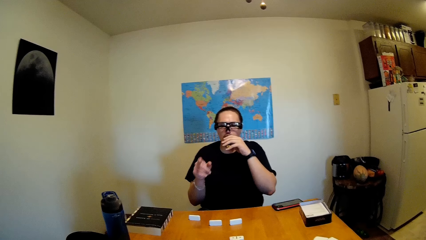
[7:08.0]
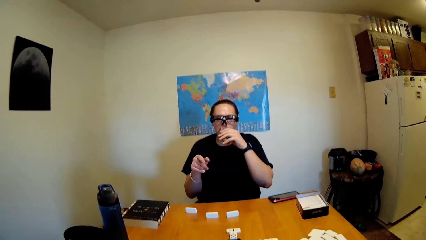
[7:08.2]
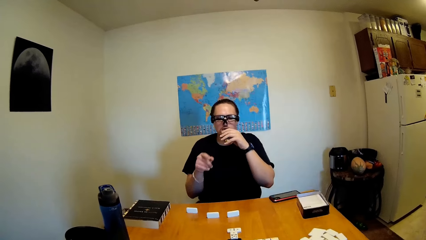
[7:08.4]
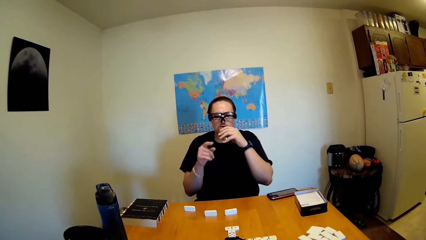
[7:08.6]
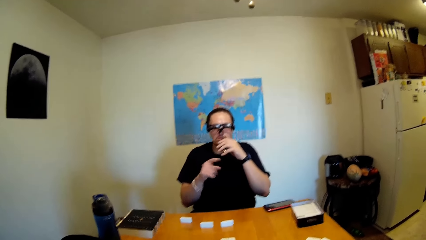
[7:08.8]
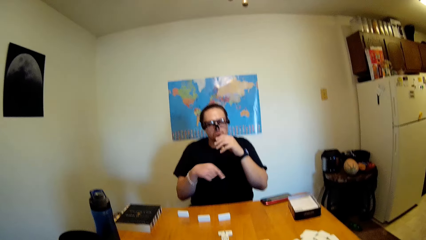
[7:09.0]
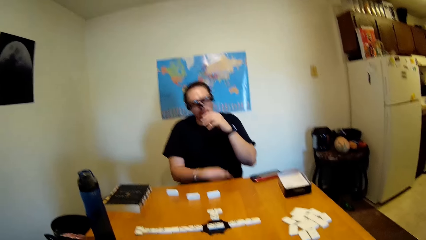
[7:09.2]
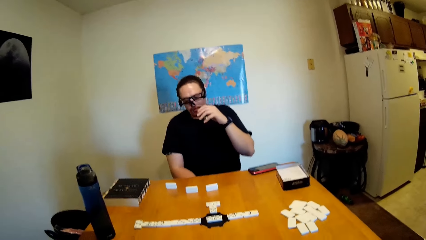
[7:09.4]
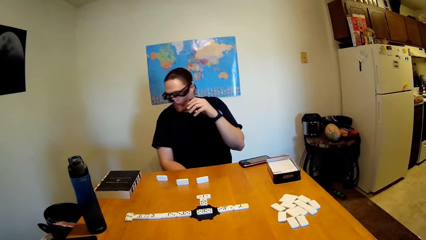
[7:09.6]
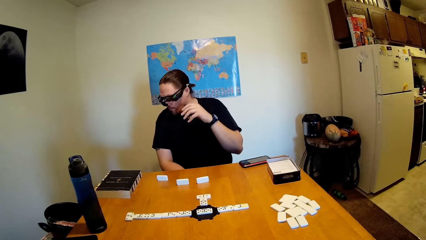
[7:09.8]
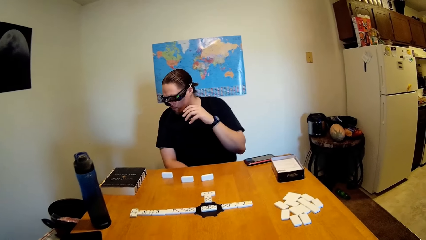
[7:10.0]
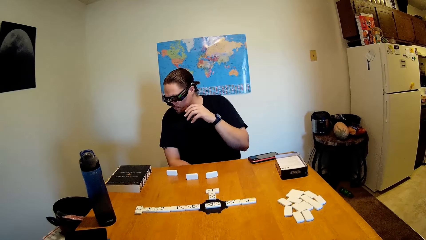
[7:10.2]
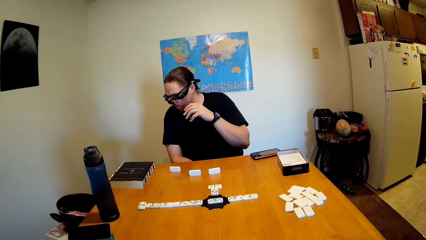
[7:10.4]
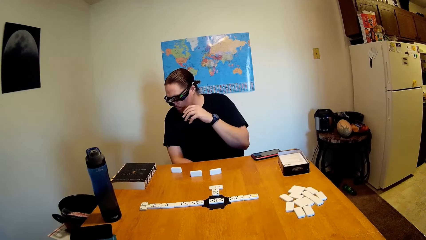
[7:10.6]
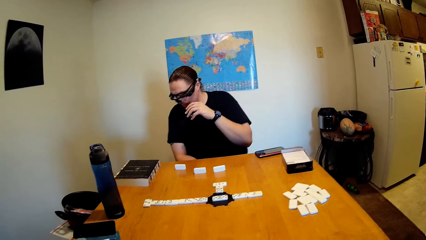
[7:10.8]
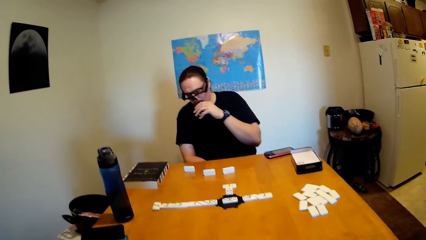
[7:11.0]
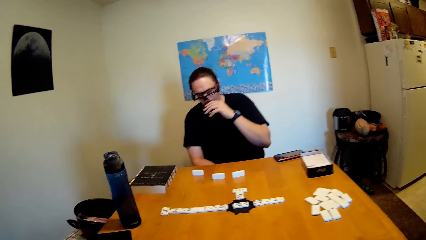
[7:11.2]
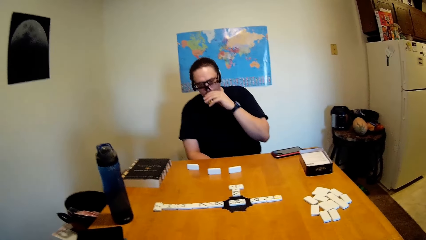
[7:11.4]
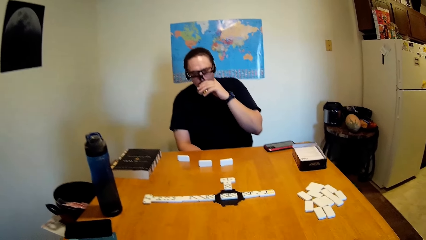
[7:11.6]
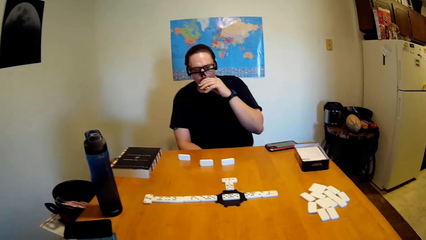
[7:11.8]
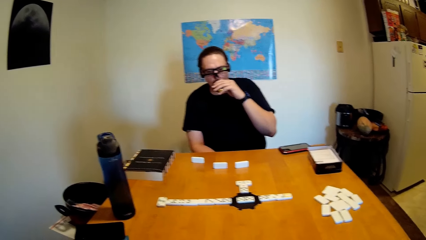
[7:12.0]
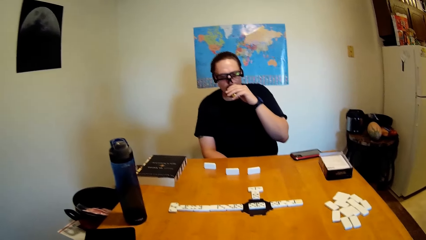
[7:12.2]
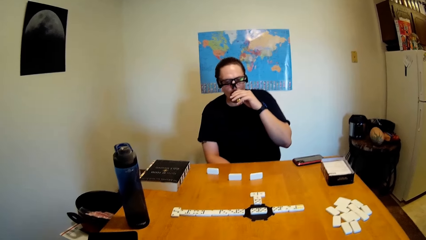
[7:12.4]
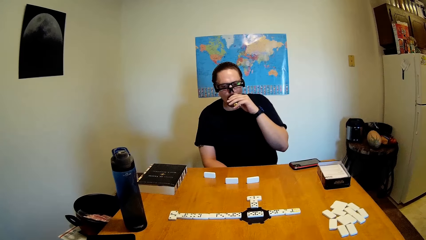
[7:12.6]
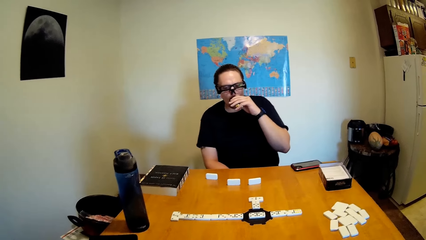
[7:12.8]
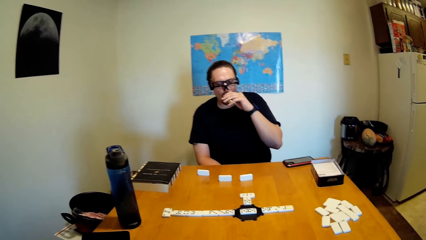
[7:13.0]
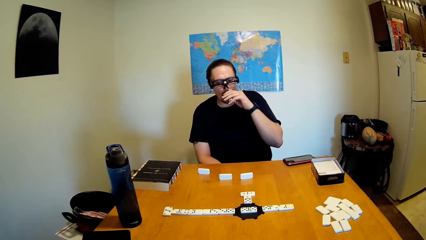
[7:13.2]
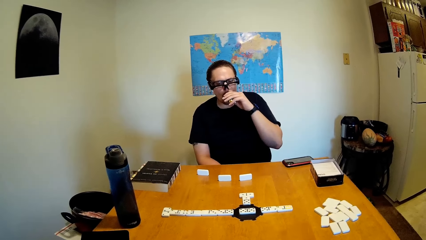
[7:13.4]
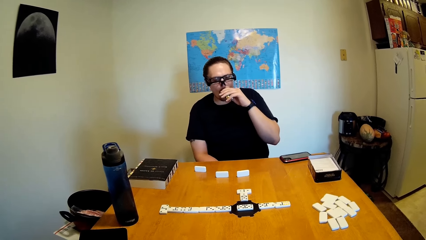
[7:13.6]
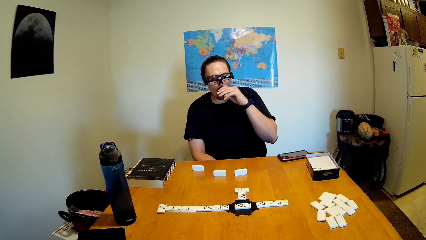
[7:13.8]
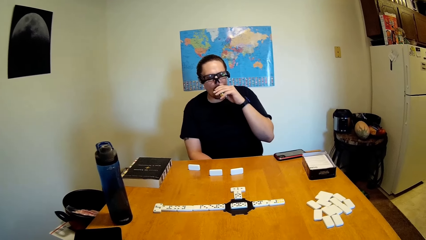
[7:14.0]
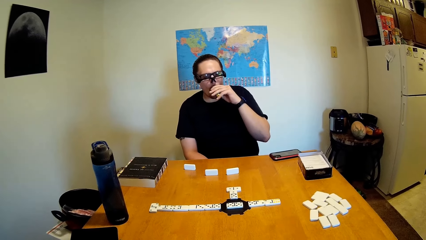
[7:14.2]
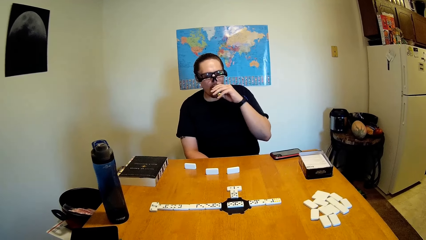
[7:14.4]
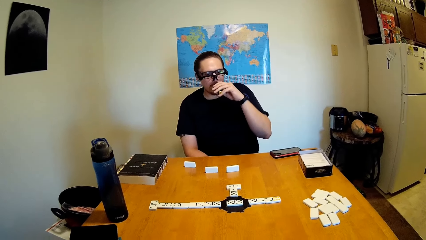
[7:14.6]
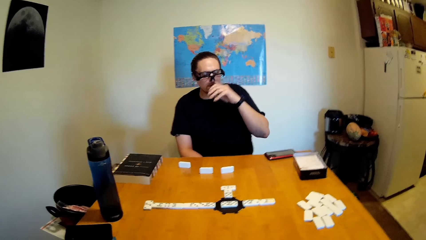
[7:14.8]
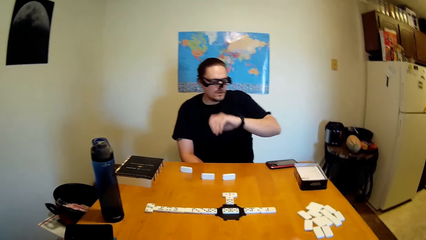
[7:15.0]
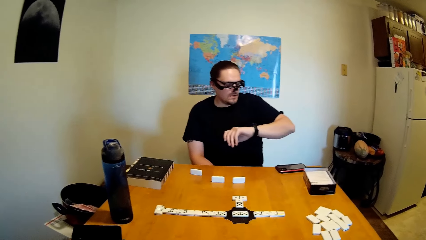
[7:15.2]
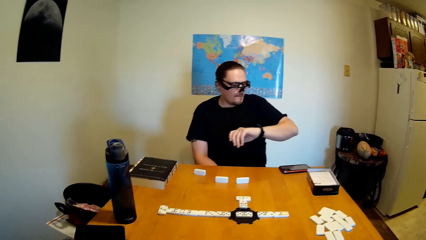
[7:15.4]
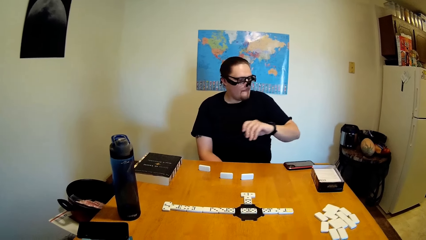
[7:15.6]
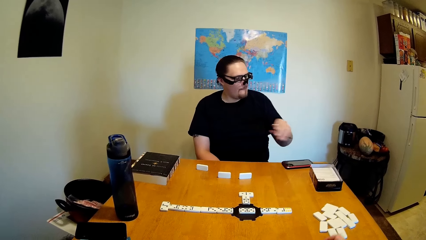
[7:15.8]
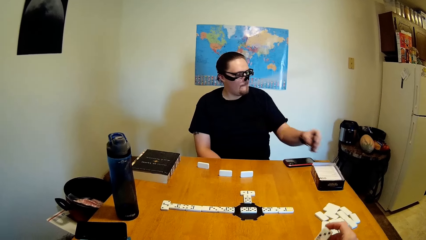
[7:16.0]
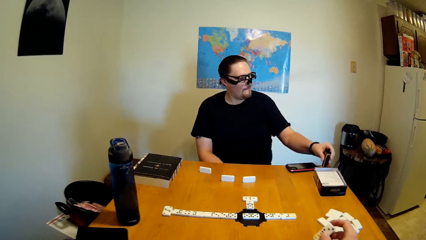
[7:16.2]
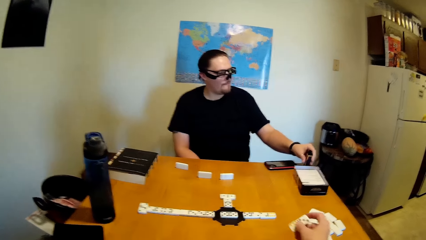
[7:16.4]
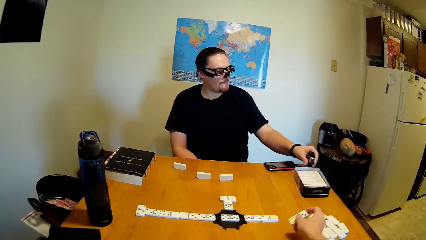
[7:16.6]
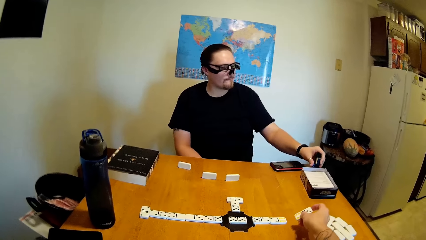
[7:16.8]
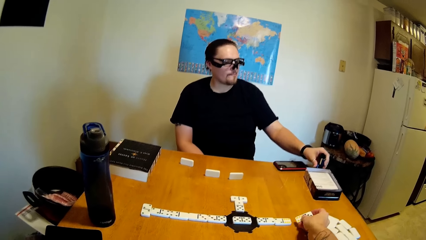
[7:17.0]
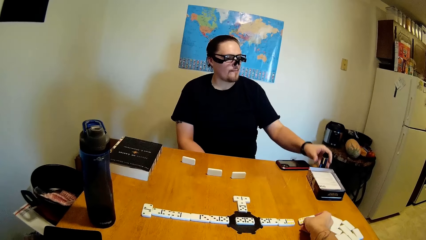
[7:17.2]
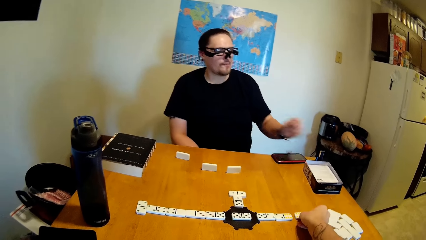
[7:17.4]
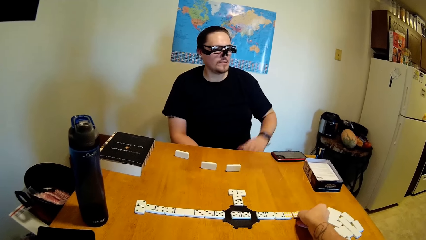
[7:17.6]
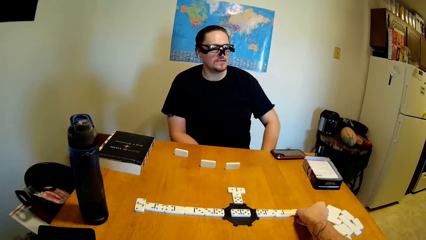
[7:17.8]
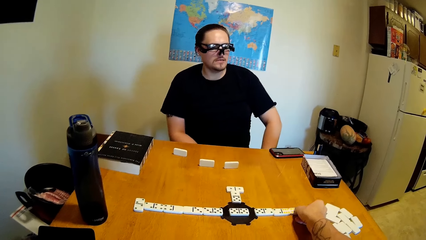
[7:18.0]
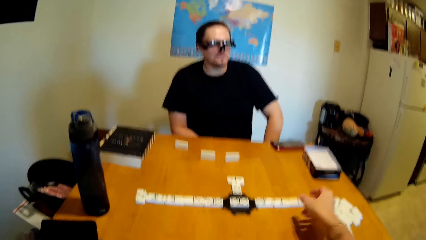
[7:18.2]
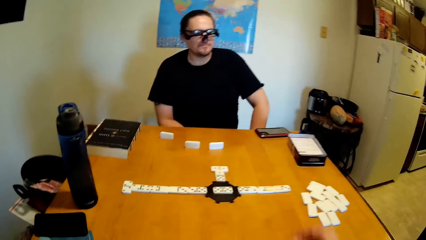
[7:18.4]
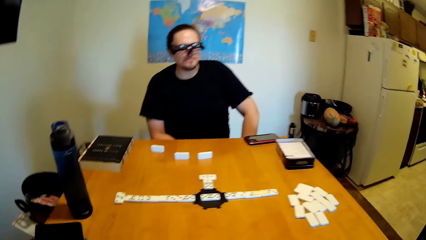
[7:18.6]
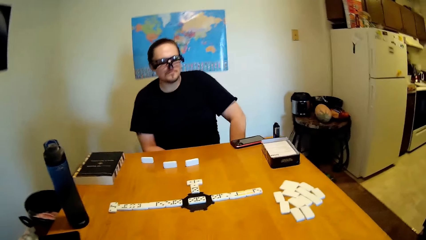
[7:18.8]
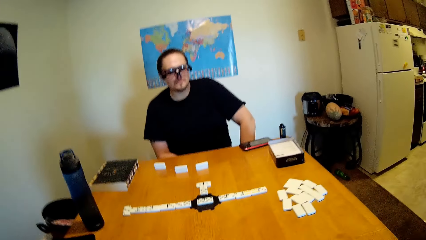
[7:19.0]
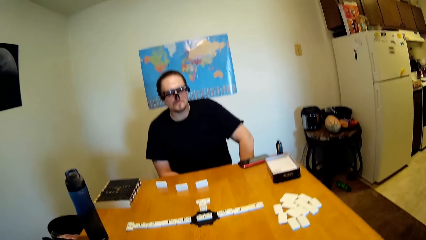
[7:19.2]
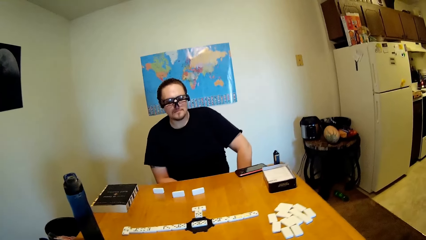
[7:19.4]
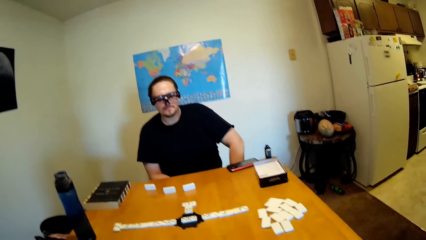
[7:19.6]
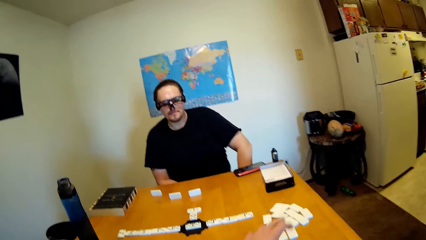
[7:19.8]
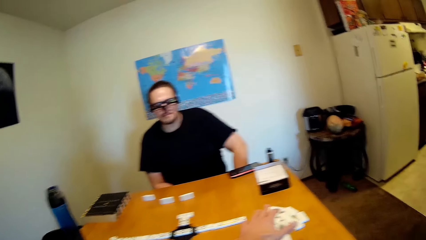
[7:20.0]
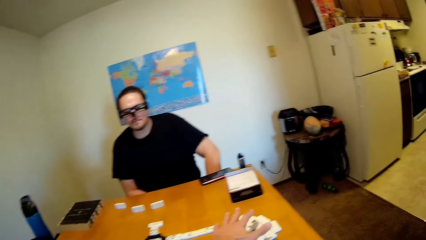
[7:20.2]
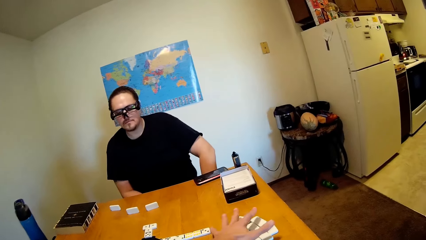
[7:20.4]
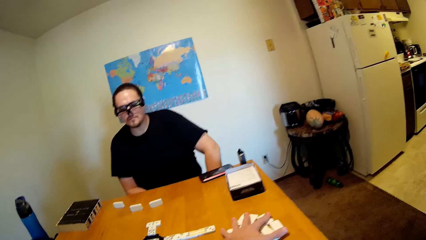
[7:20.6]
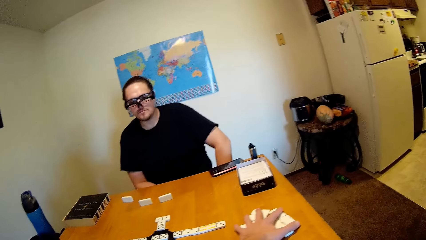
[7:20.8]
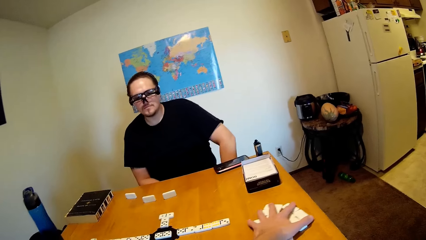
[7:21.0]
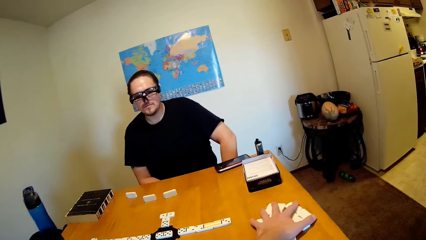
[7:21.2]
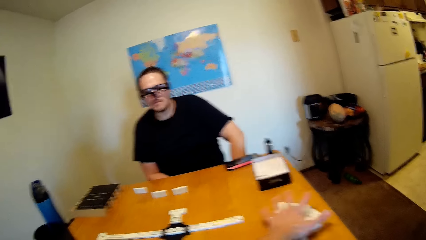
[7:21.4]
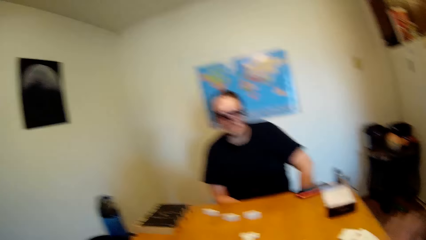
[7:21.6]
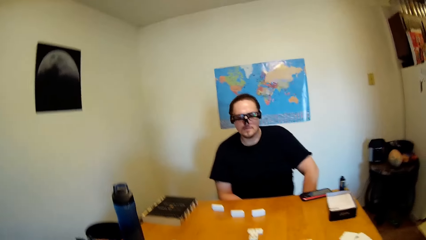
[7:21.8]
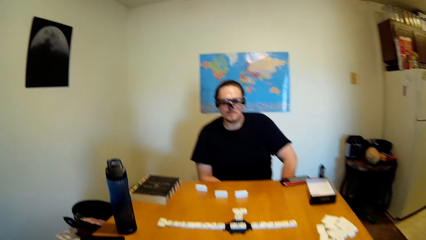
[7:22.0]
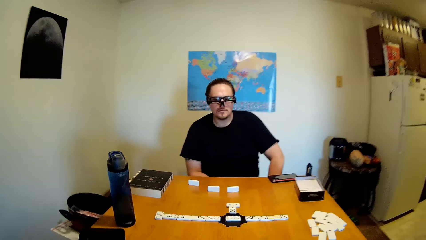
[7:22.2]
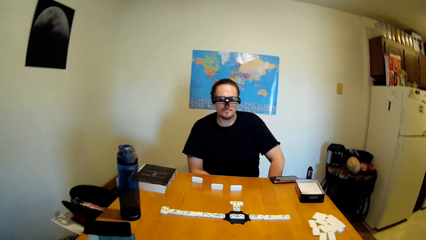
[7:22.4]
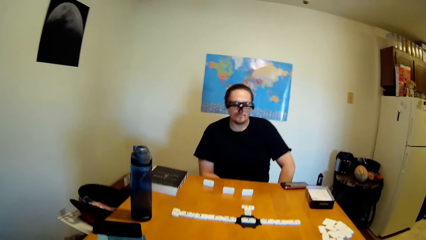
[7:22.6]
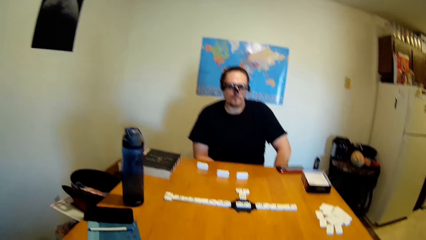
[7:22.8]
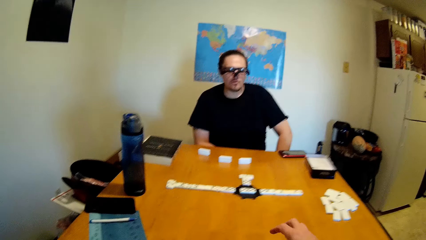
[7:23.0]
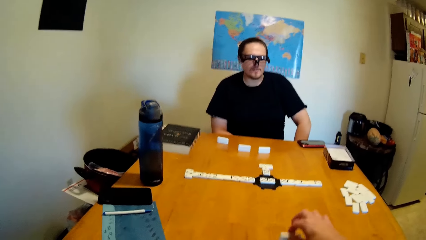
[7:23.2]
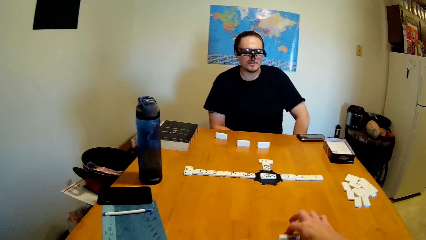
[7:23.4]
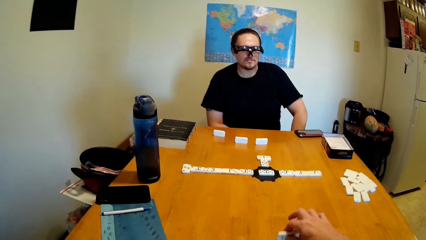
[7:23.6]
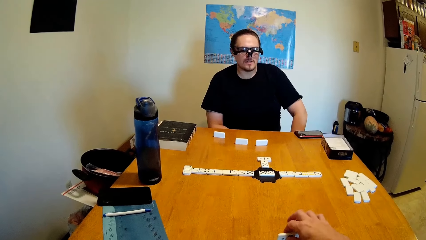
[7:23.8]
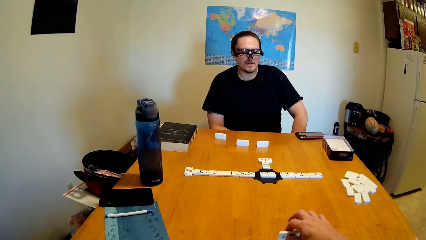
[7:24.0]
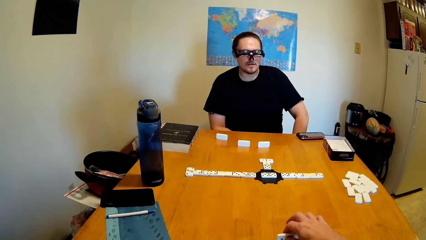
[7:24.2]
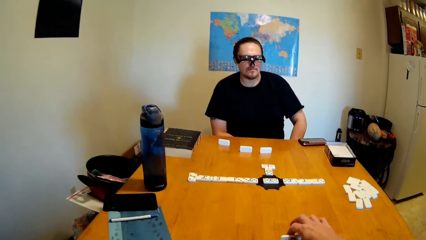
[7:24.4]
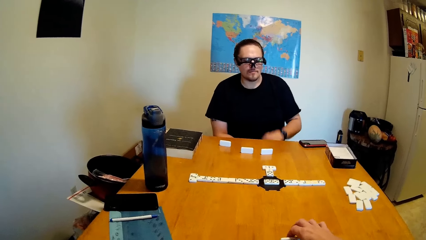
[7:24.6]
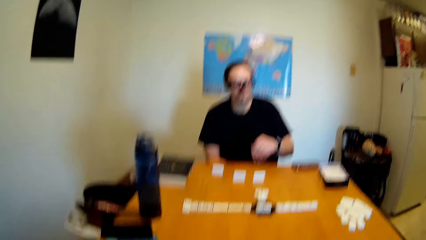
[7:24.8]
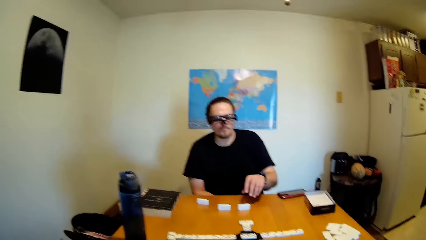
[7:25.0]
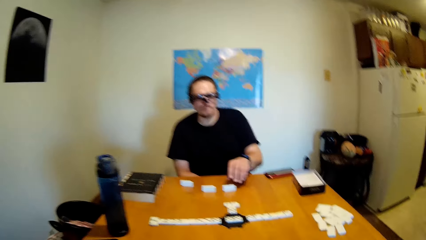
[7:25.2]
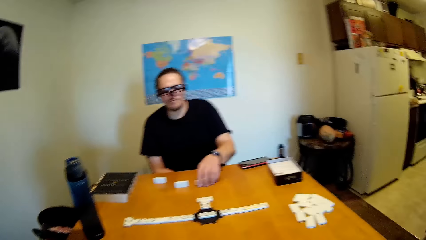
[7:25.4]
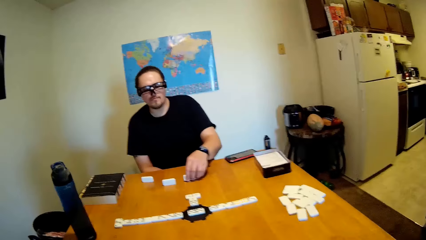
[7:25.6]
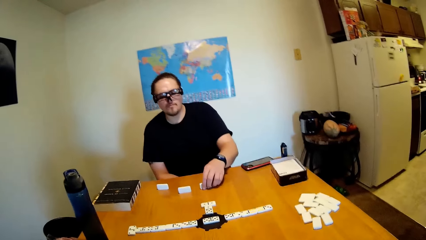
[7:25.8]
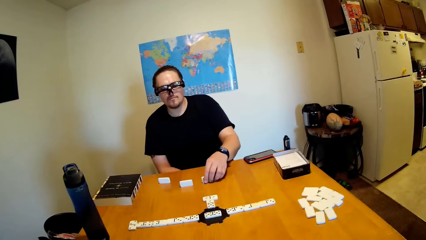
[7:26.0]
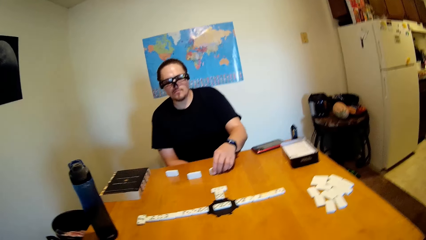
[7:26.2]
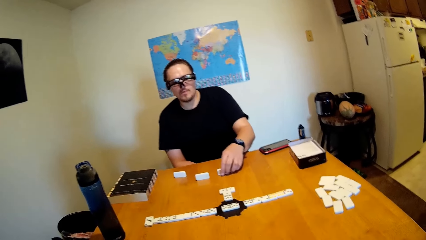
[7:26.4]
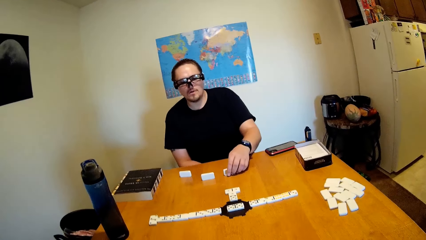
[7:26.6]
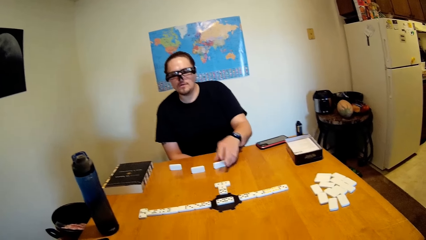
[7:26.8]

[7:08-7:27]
The camera wearer points at the cards. They put the cigarette on the table. They touch the dominoes. A person puts cards on the table. The camera wearer knocks the table.
